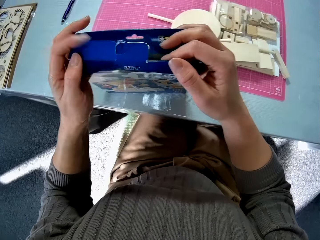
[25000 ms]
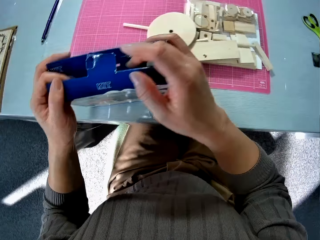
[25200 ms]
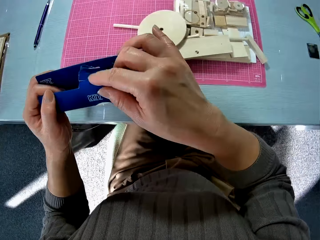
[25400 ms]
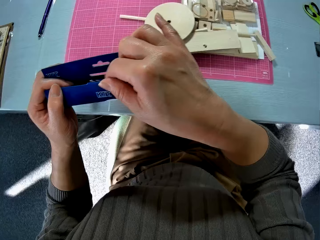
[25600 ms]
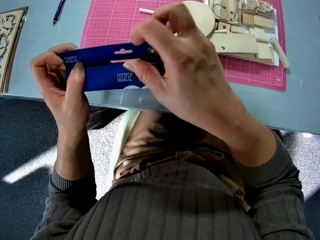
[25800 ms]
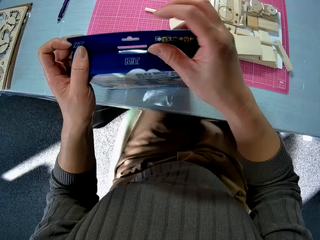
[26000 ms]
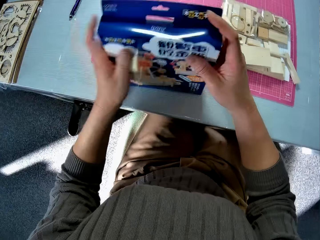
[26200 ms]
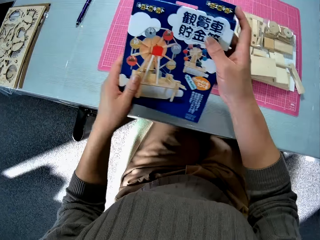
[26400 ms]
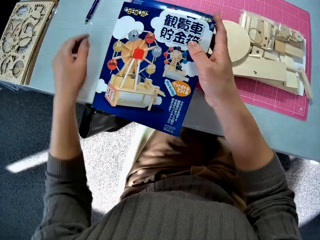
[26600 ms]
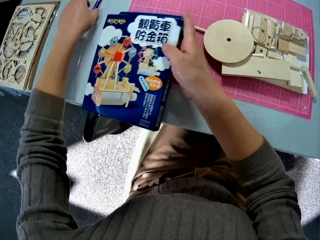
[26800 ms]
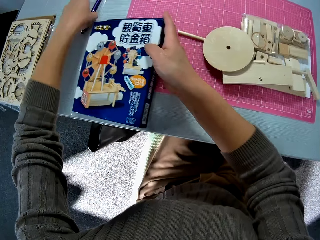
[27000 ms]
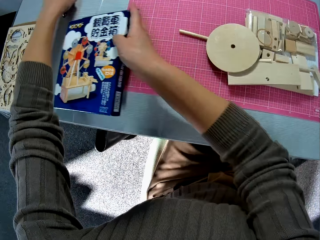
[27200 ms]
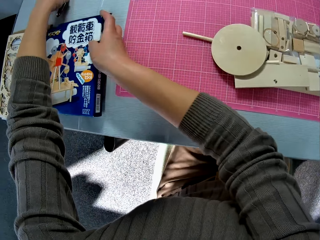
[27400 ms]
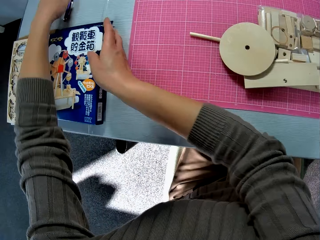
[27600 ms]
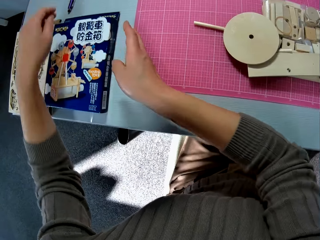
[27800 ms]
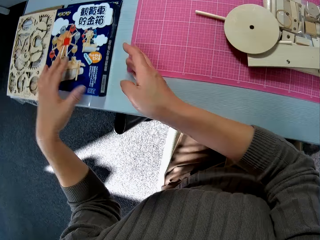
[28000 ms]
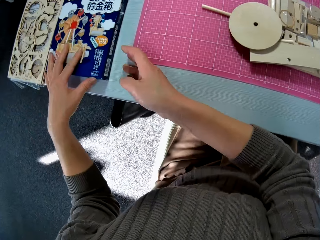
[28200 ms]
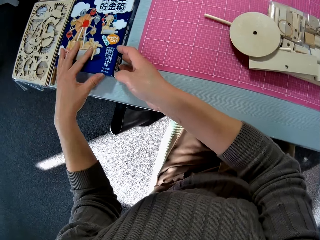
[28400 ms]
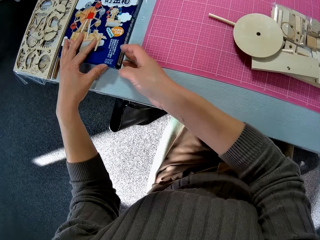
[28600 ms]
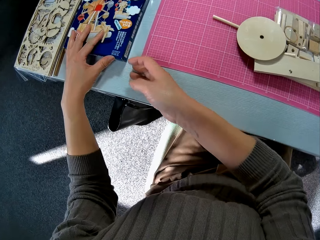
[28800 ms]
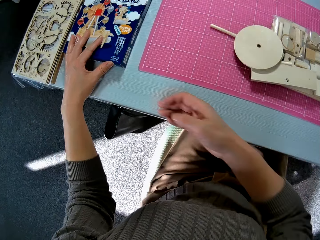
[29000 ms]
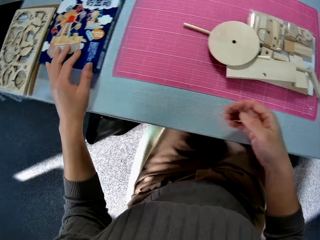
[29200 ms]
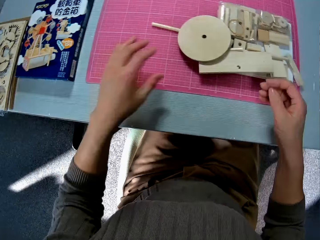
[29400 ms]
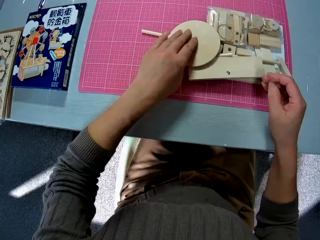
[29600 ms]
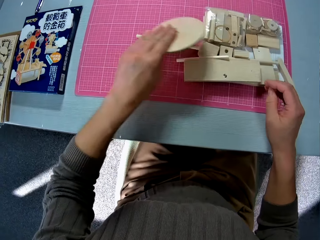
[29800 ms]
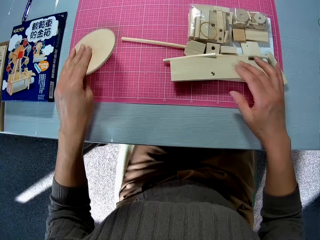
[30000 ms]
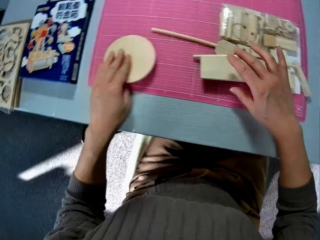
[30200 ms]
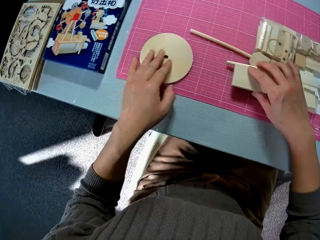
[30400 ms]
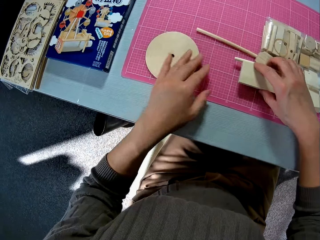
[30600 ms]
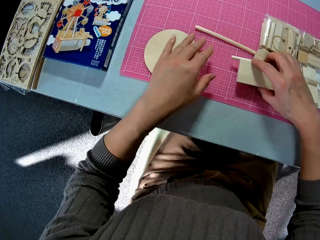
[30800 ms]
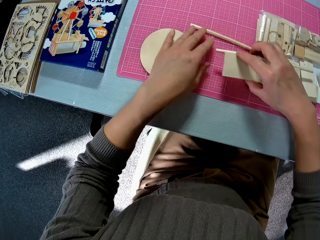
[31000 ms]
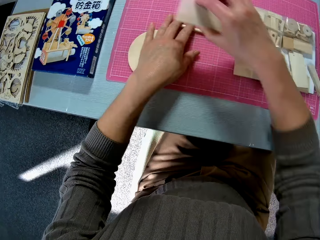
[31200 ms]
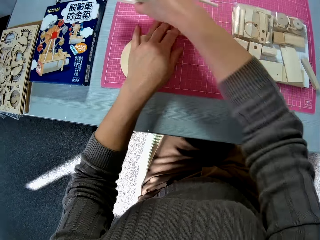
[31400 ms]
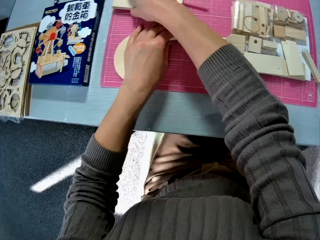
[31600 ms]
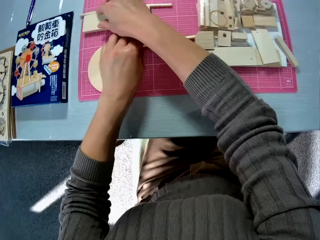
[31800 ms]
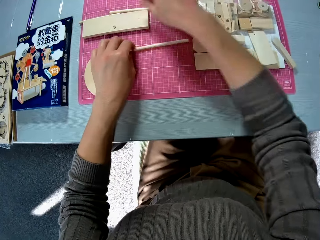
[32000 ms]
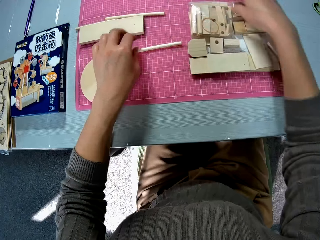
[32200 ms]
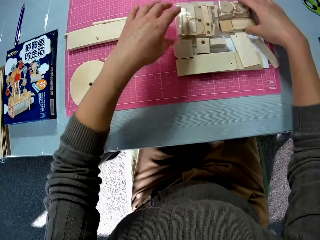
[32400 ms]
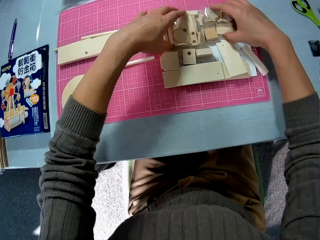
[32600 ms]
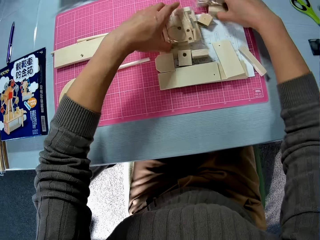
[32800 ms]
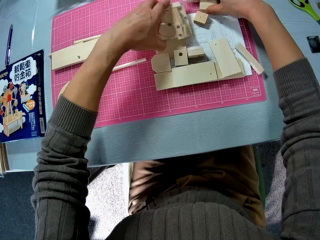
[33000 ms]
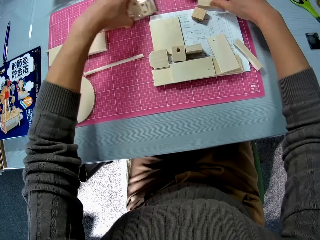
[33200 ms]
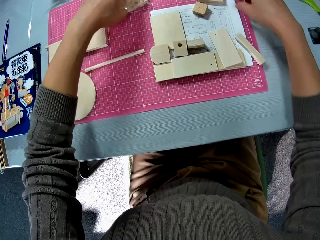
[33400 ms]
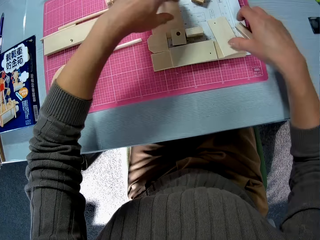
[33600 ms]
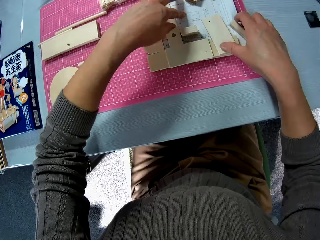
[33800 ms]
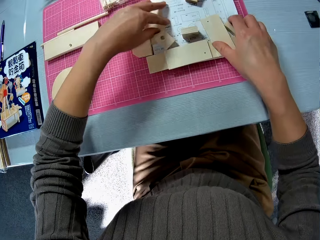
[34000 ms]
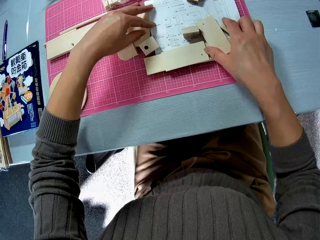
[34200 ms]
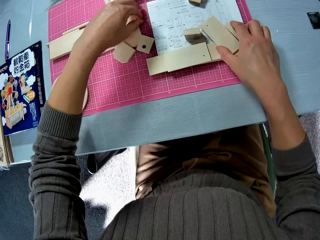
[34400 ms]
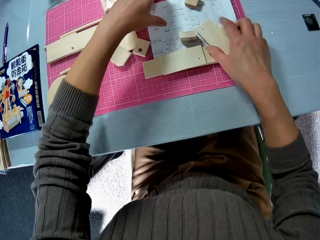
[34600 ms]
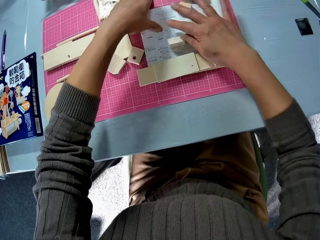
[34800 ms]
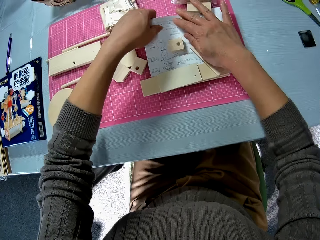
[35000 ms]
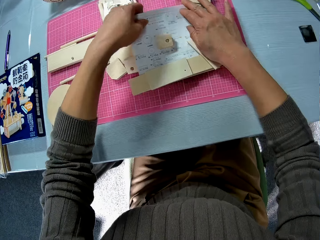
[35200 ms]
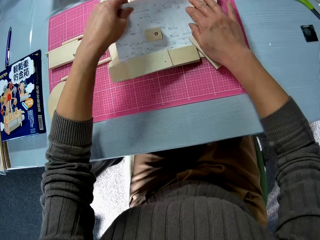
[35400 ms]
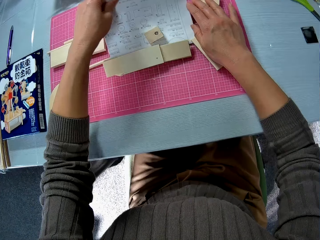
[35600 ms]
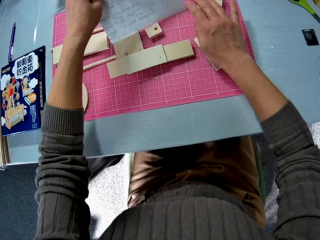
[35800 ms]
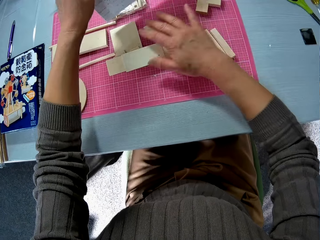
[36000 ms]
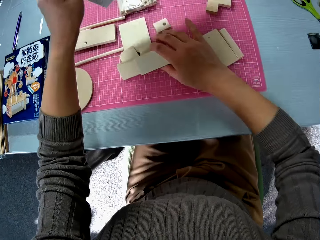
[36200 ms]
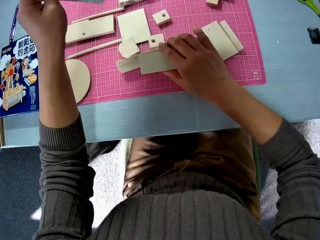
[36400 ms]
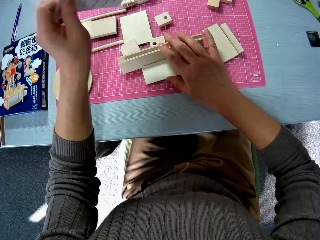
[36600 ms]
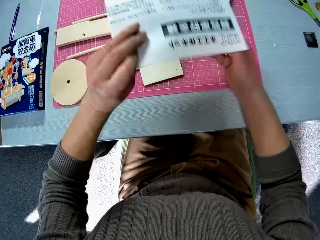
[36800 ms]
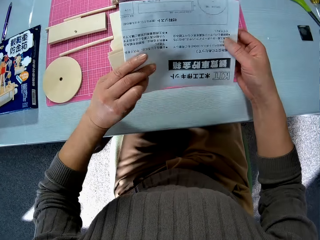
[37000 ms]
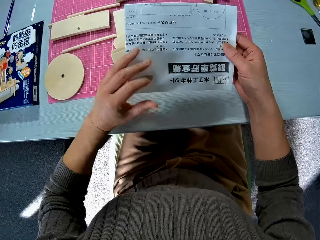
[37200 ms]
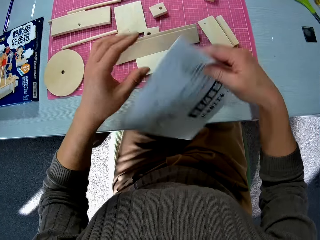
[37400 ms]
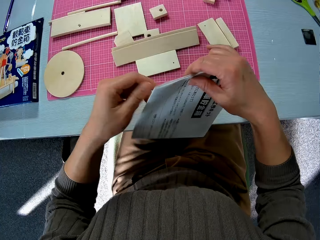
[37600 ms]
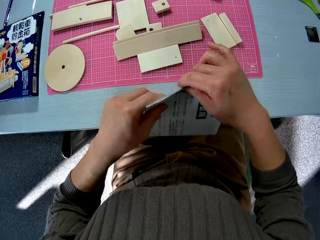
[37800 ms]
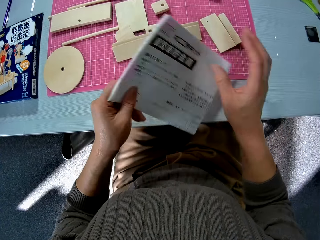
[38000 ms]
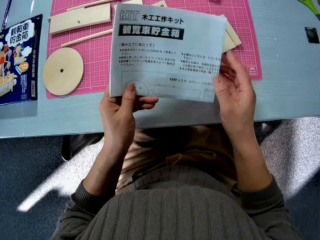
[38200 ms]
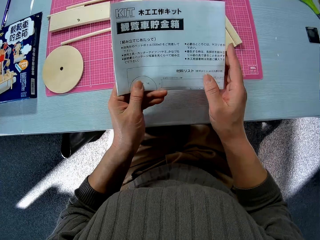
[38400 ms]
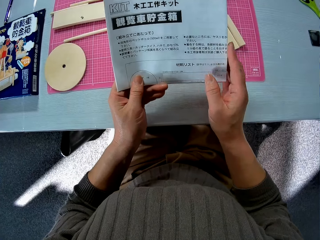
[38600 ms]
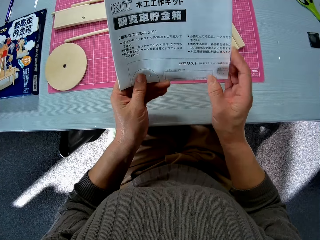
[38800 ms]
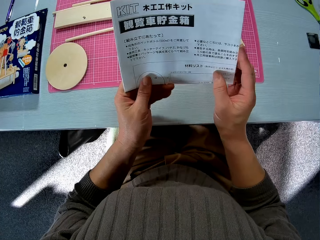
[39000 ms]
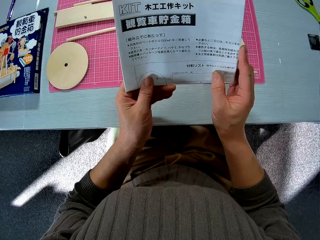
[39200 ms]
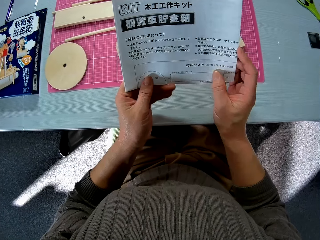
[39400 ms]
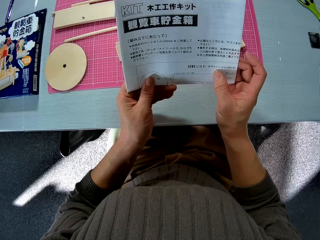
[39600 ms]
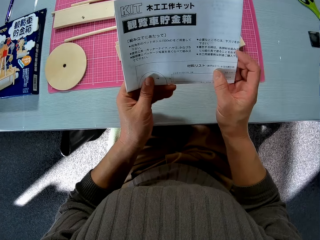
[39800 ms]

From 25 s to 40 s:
The camera wearer closes the carton. They drop the carton on the table. They pick up the wood pulley wheel and pick up the wood model piece. They arrange the wood pieces on the table. They drop the wood model piece. They pick up the paper or manual on the table. They turn the manual.

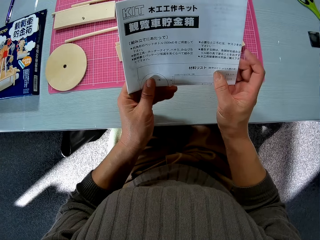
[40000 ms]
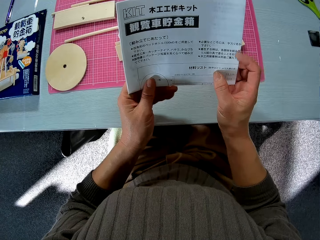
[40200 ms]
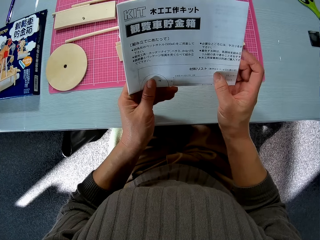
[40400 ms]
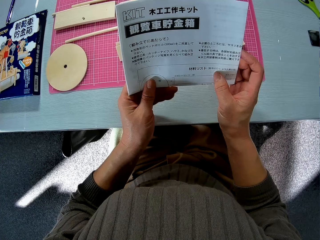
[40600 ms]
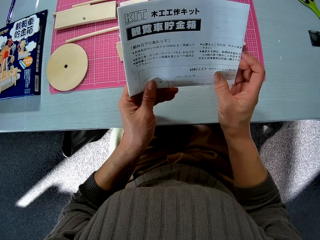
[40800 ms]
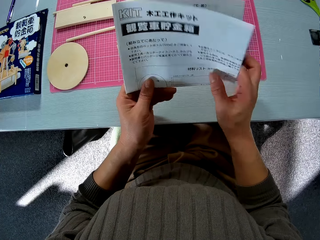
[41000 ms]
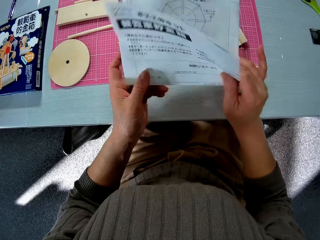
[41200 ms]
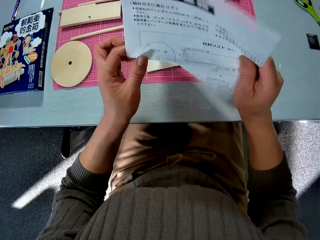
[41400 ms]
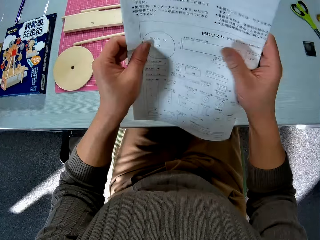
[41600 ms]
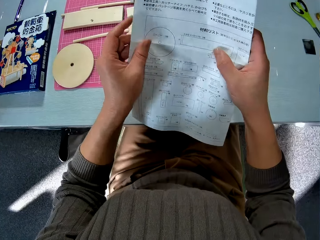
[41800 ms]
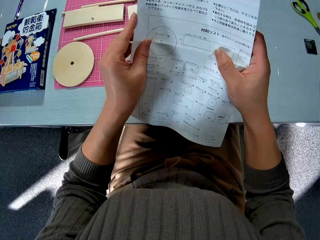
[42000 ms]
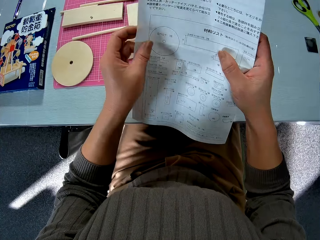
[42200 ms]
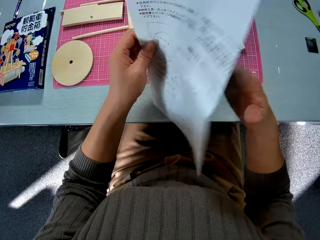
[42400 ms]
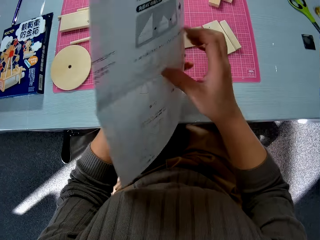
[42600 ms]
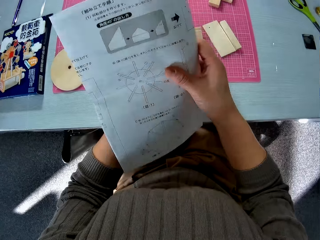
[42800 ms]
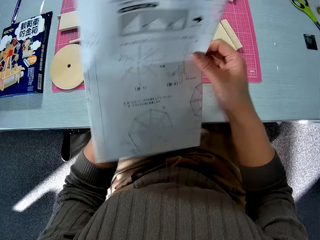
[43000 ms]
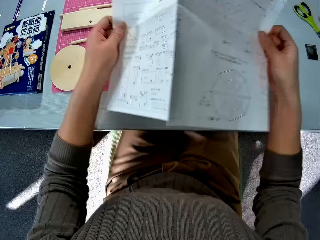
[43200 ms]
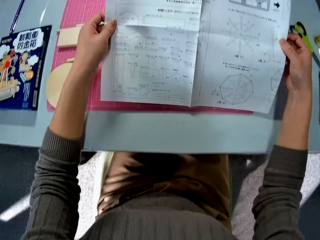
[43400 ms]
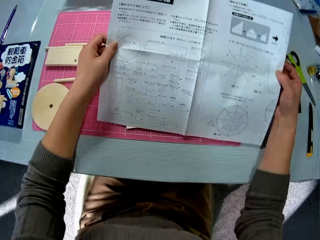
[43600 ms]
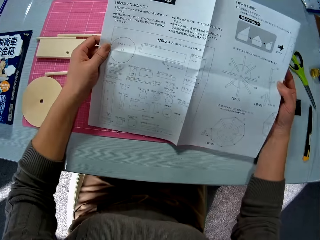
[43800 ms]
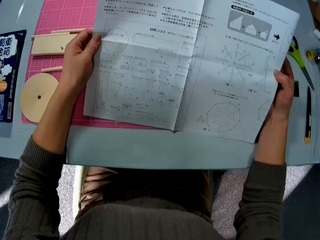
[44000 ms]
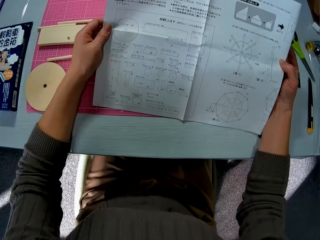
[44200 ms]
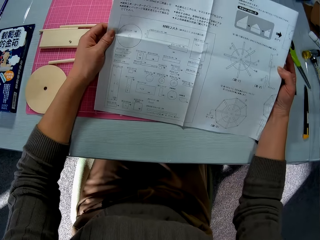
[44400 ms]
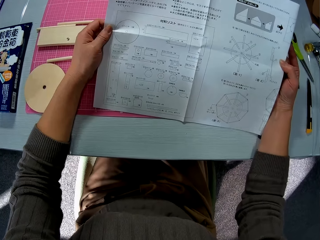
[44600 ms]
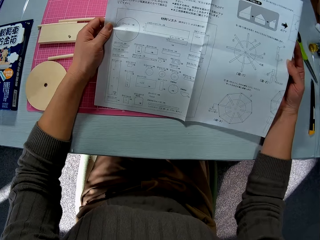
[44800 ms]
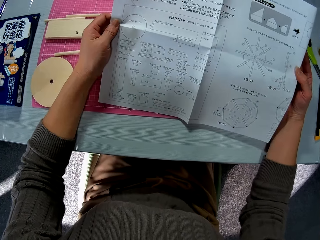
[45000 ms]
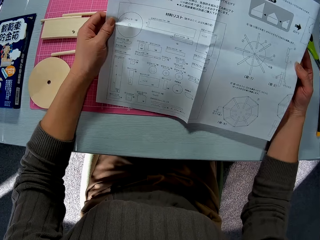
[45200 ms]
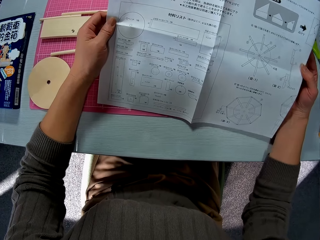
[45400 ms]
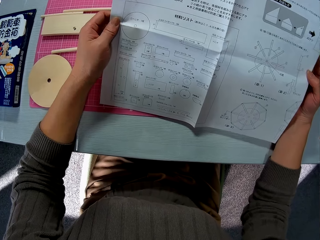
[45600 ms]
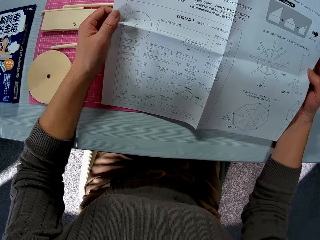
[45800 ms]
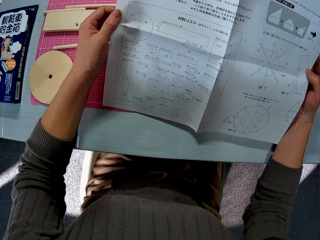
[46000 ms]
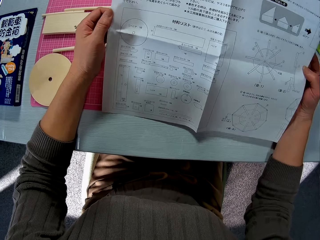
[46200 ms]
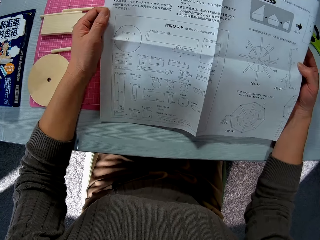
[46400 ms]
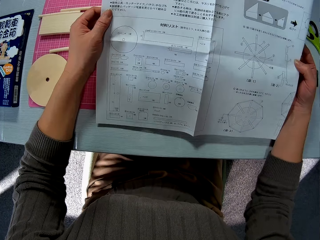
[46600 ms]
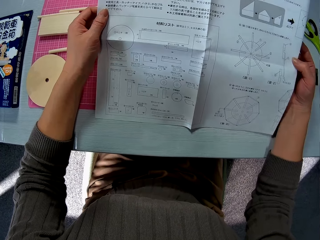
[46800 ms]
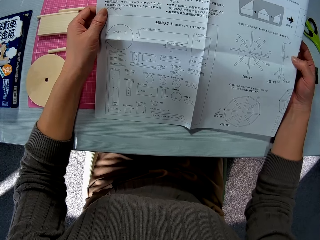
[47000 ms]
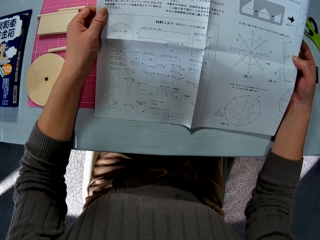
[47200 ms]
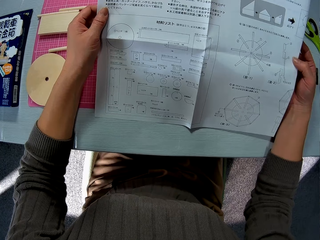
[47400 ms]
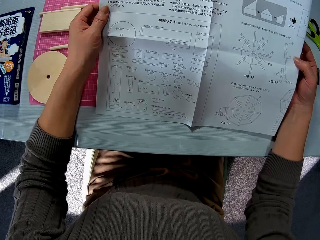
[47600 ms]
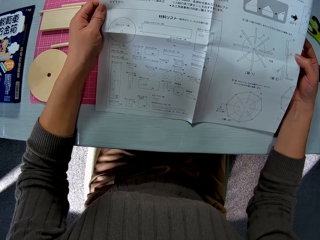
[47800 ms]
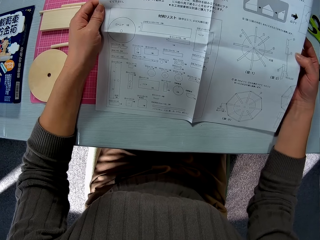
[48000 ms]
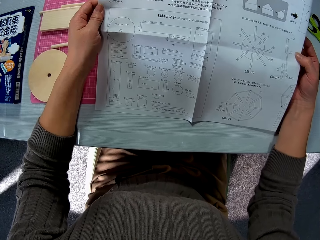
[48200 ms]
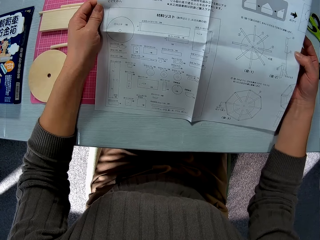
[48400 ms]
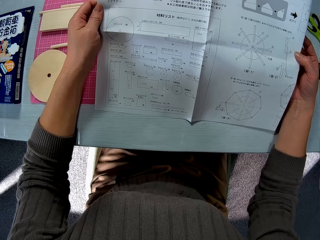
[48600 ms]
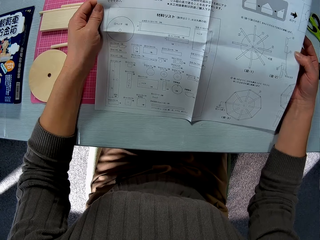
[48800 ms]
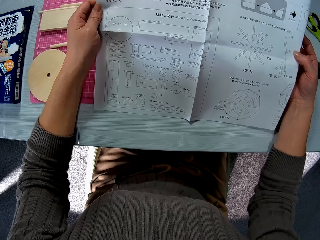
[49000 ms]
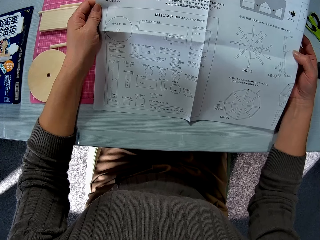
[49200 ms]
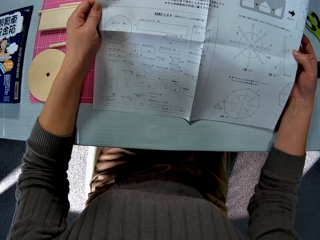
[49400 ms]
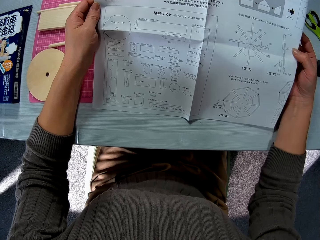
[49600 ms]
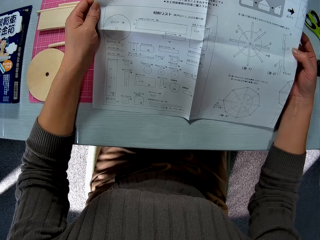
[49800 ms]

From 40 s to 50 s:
The camera wearer unfolds the manual. They flip the manual. They unfold the manual.
